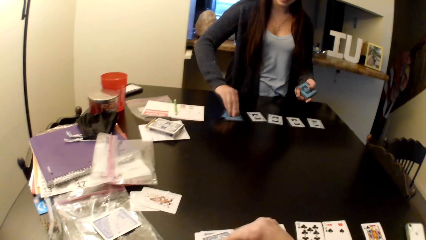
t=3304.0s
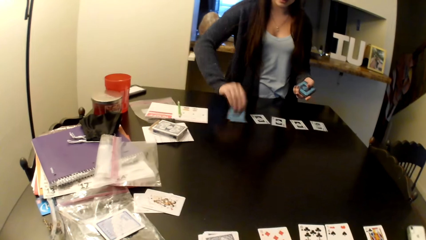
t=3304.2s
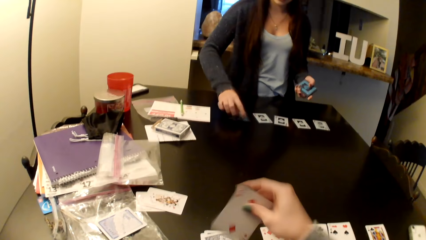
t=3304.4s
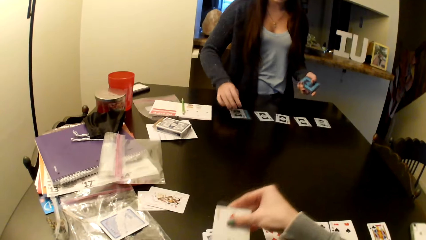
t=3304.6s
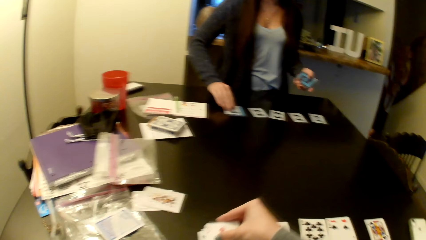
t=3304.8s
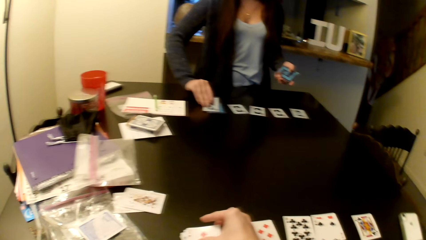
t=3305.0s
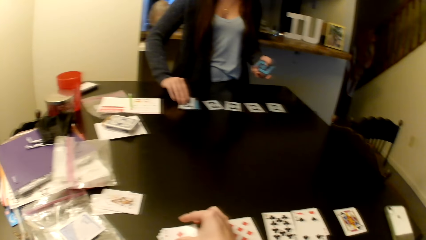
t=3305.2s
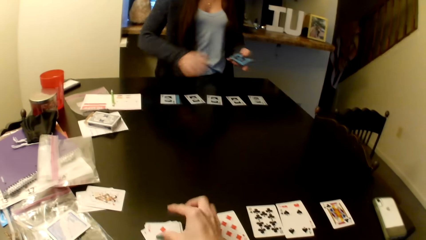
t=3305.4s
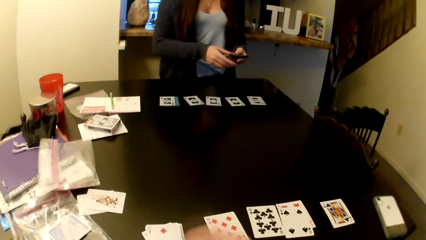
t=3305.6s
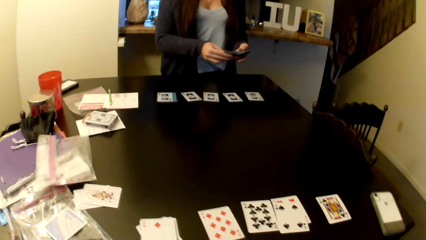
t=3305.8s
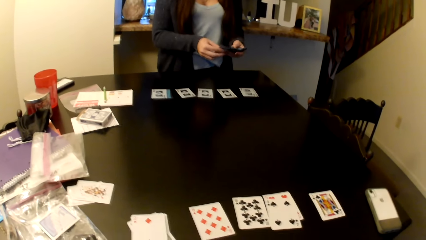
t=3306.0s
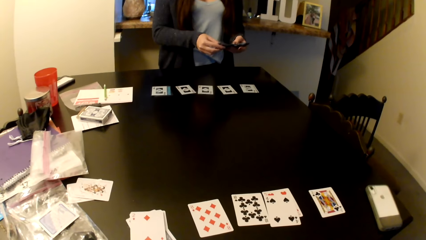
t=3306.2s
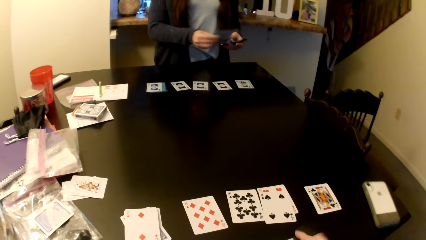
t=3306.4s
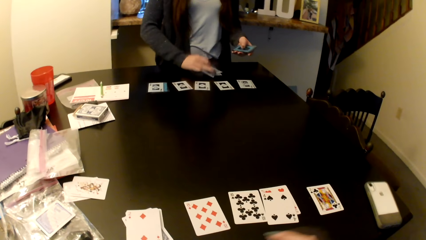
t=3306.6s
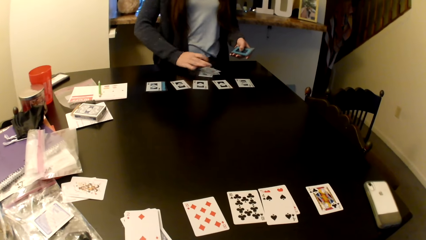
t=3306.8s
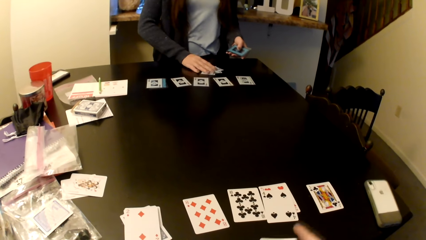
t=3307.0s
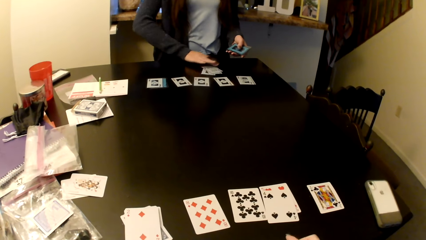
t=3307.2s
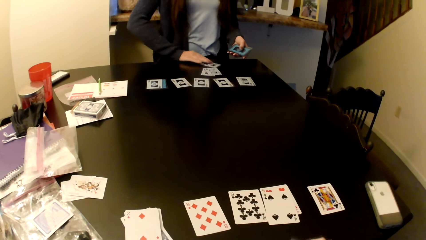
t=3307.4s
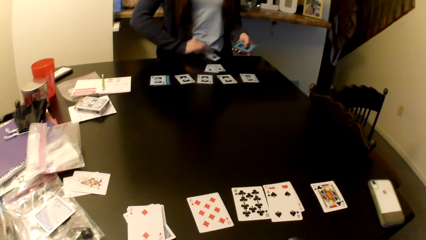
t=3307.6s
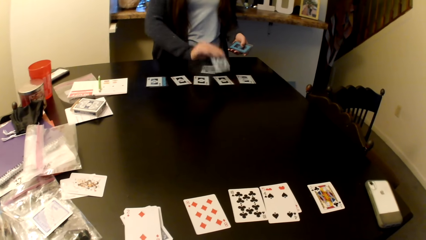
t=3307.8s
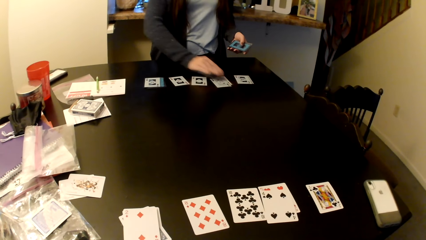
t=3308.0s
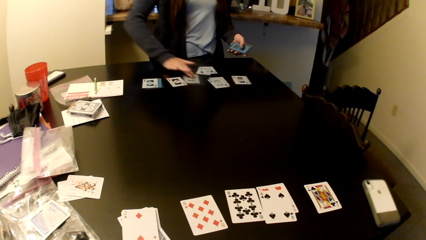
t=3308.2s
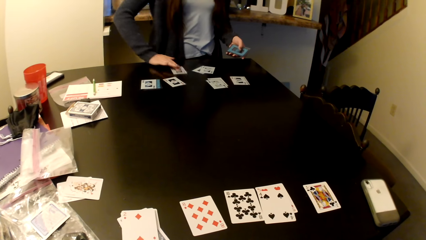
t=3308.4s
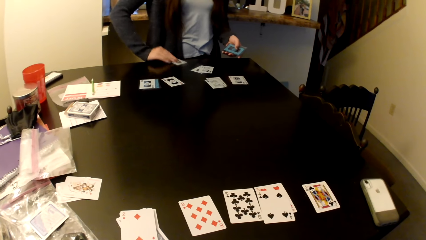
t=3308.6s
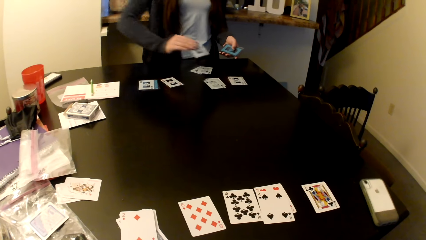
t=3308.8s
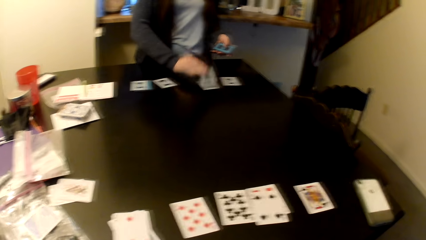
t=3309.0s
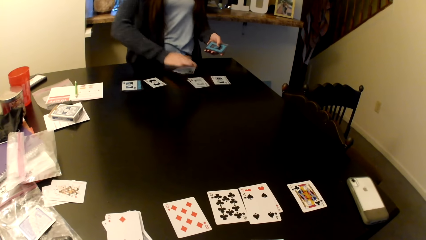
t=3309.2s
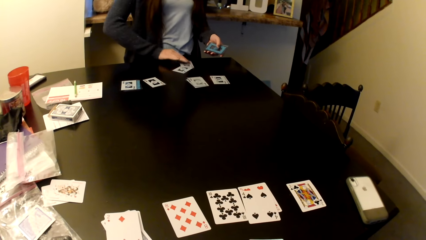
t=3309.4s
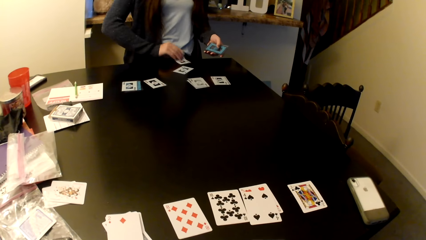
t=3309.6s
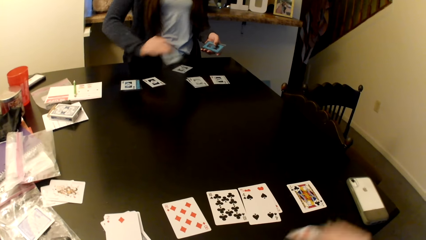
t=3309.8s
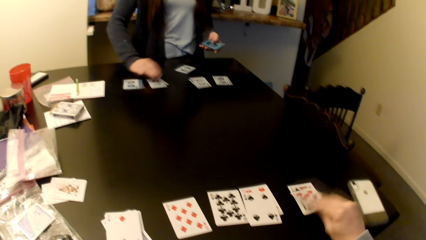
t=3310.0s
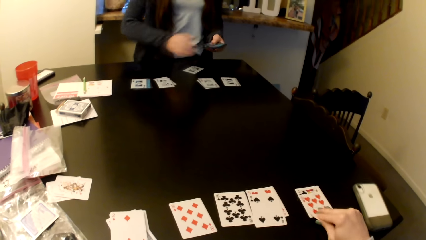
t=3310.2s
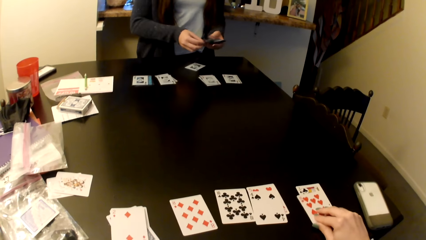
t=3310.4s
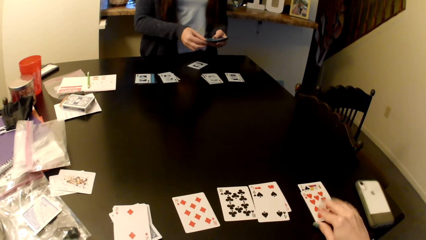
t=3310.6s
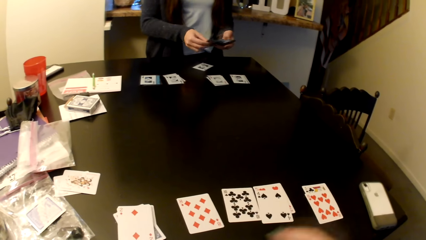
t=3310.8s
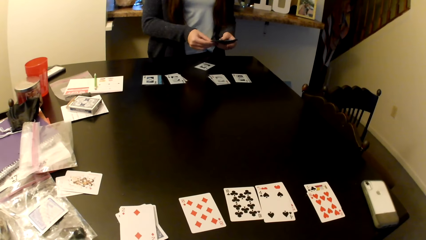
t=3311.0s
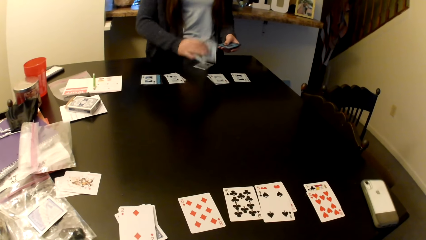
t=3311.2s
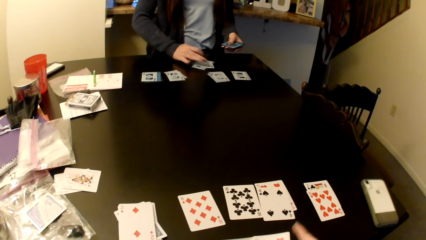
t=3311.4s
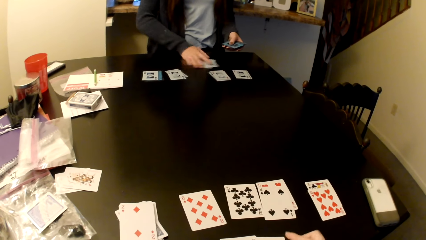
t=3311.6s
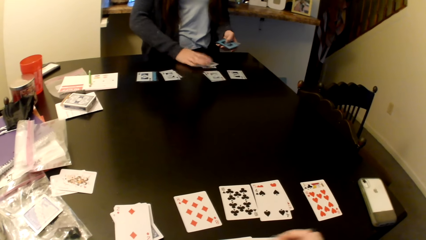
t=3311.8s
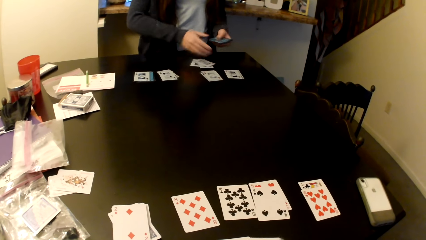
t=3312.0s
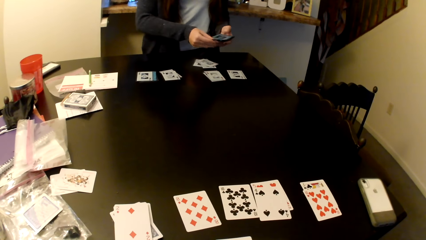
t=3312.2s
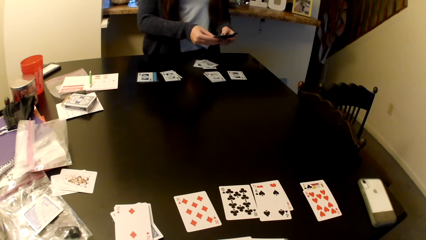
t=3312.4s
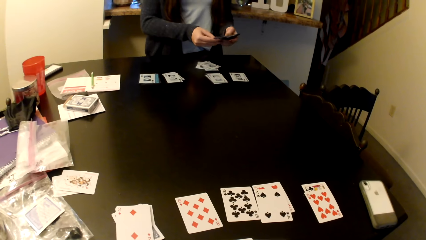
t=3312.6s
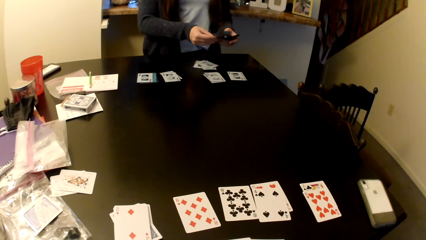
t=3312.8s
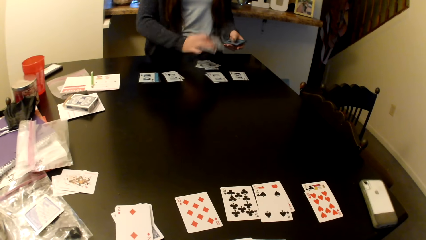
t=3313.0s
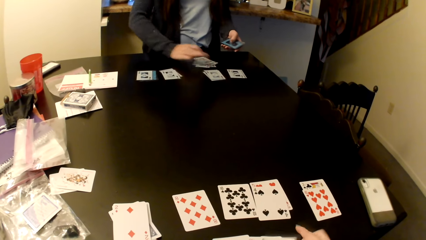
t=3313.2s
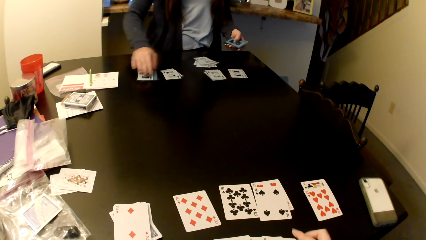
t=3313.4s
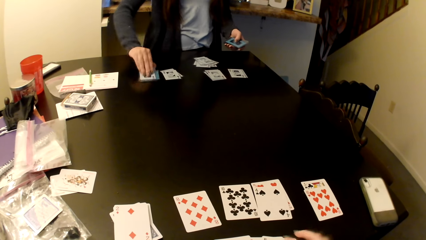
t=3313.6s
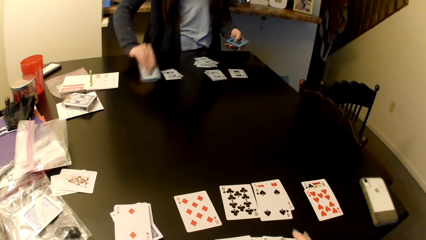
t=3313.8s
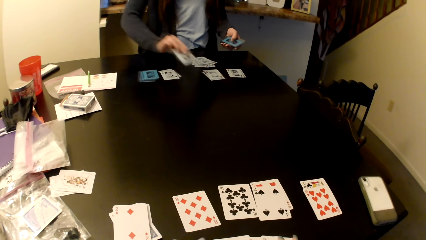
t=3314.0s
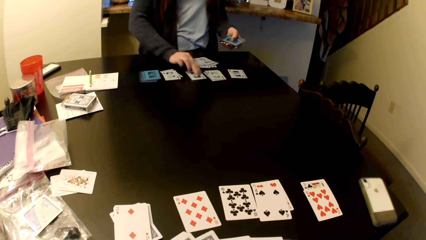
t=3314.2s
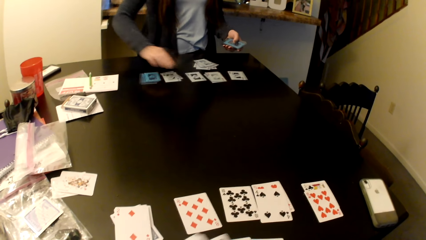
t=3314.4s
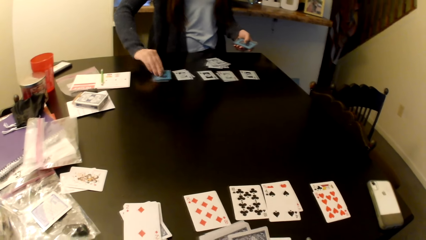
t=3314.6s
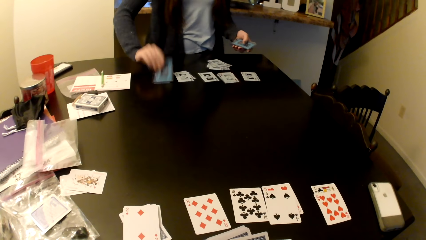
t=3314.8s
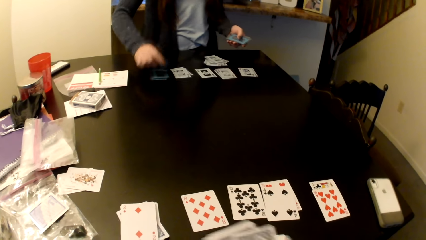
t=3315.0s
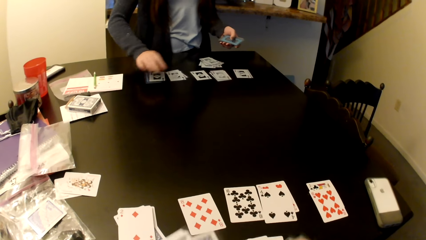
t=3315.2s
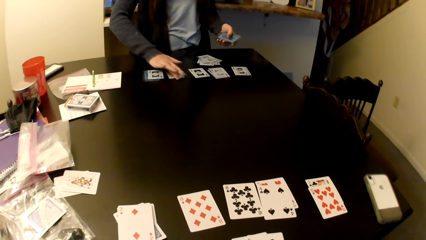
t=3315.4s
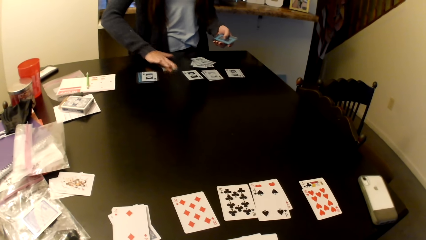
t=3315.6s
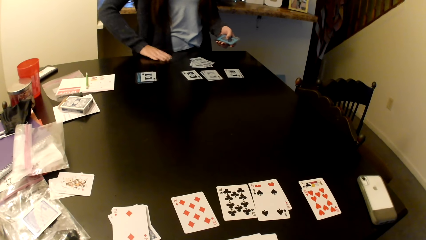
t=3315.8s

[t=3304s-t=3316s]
A woman places her cards on the table. She arranges her cards on the table. The camera wearer arranges their cards on the table.

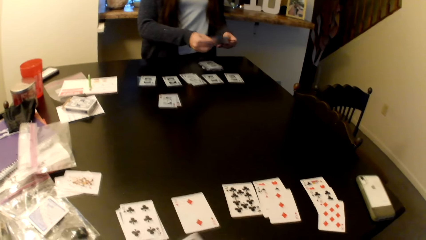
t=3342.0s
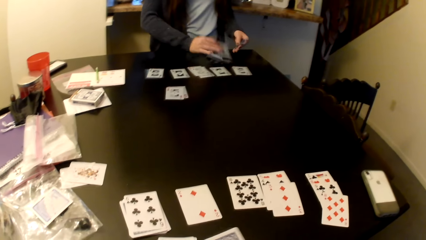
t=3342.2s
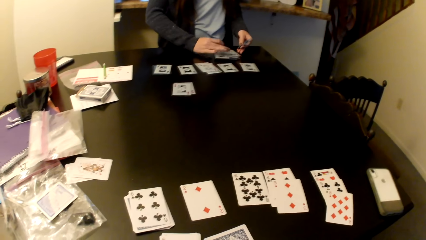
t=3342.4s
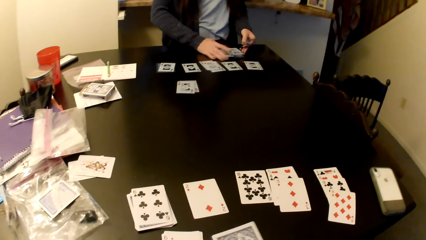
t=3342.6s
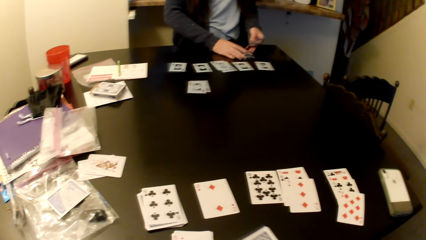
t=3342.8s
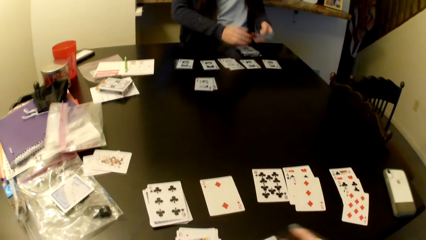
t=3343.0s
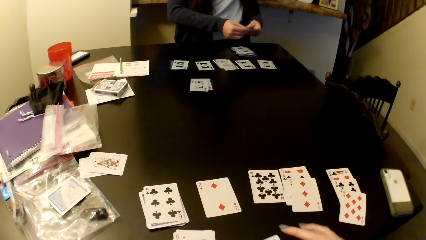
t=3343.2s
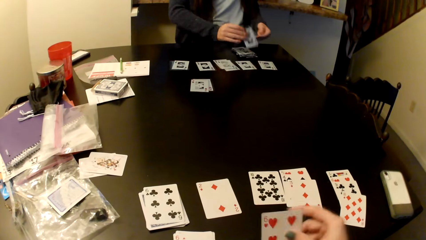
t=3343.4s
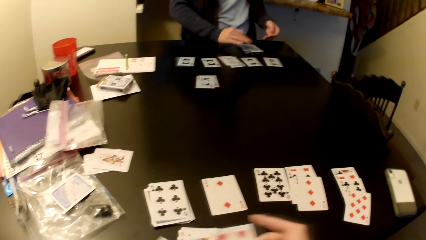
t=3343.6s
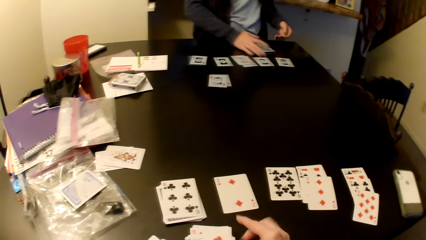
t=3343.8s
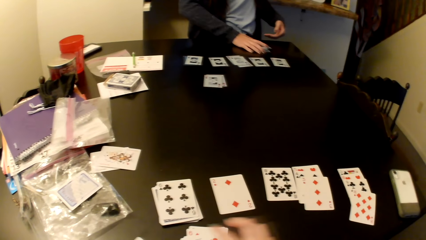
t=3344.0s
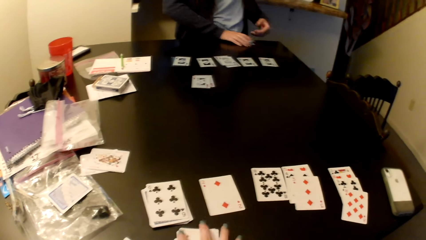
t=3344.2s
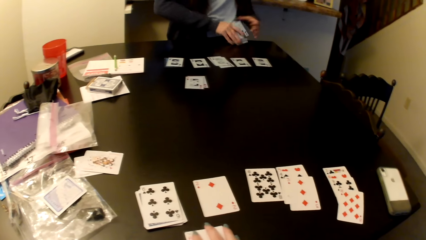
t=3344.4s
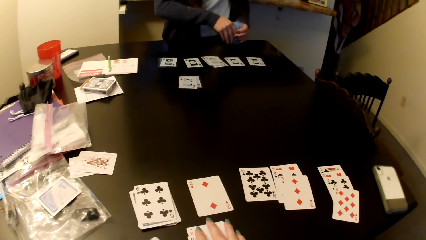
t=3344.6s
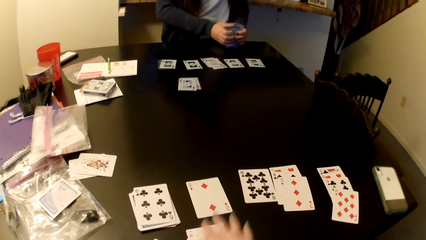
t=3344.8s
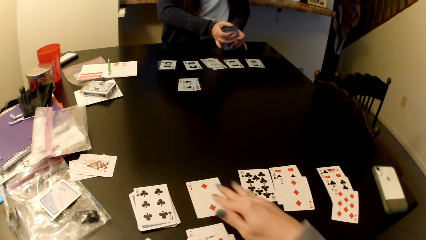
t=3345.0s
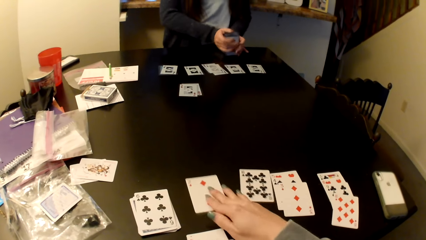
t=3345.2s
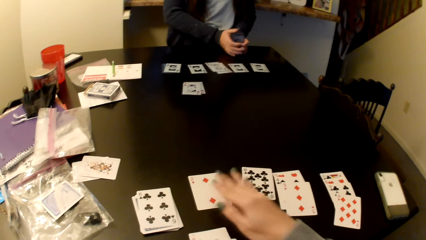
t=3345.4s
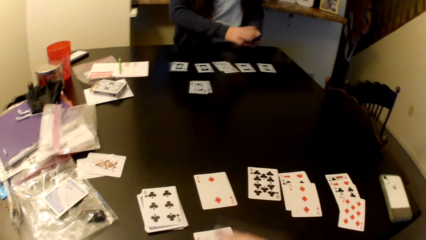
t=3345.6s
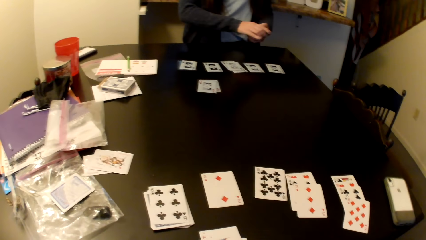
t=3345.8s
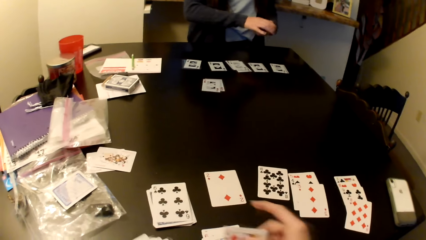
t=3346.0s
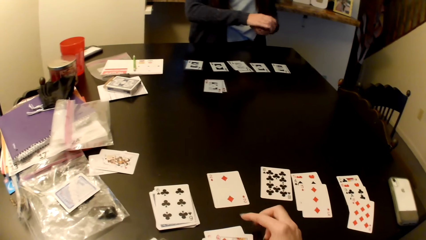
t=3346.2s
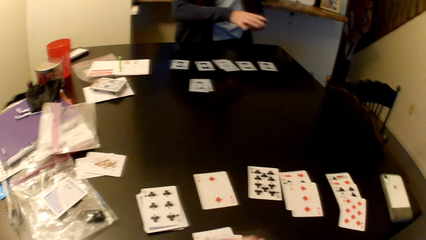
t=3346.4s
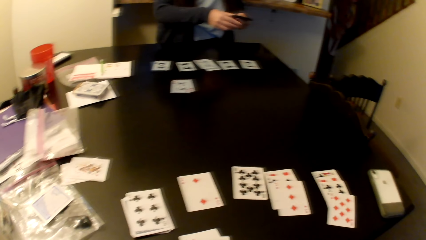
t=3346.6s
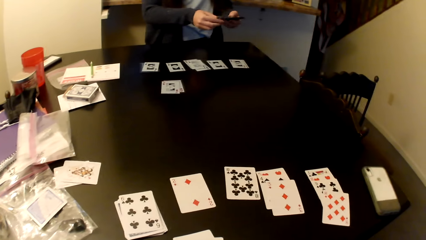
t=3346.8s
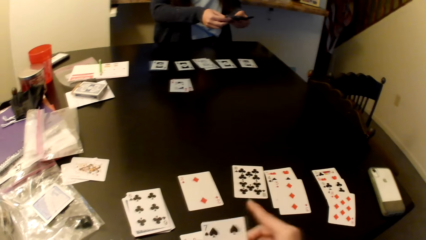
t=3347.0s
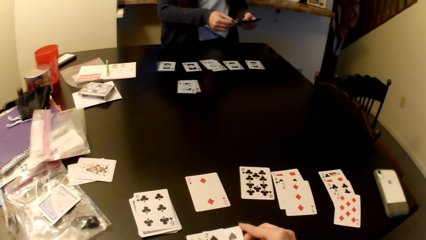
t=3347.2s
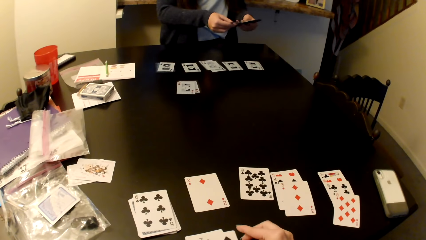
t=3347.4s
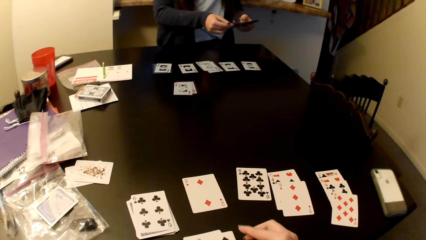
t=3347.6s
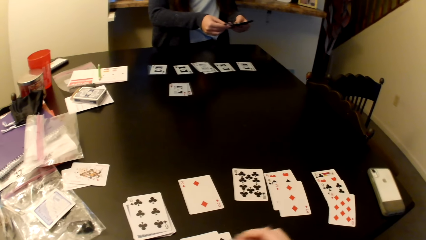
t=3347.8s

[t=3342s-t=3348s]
A person picks up the cards on the table.
